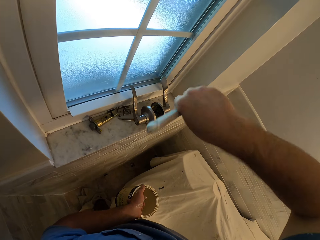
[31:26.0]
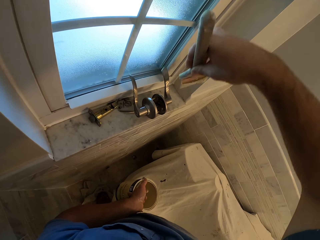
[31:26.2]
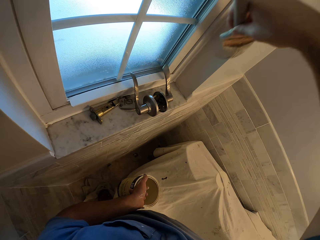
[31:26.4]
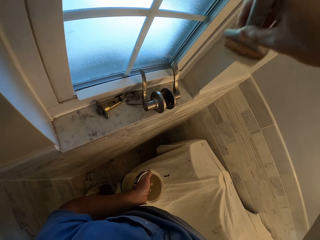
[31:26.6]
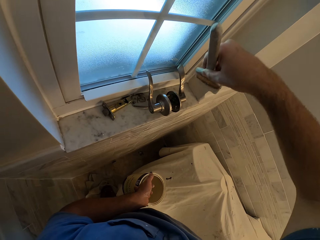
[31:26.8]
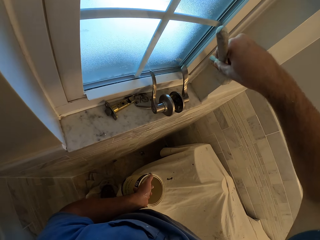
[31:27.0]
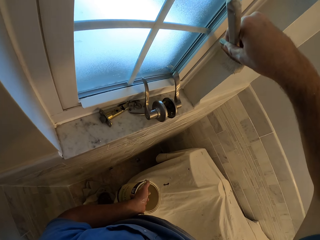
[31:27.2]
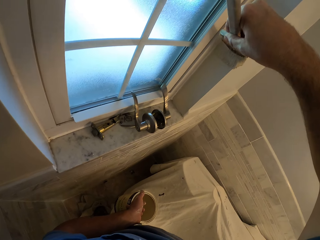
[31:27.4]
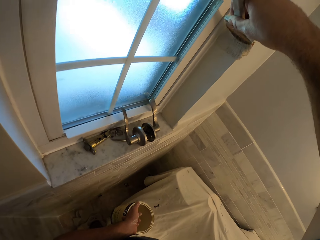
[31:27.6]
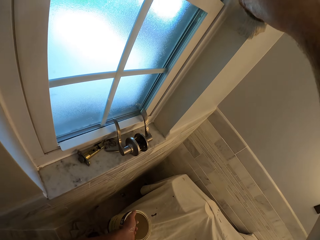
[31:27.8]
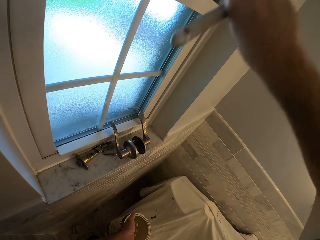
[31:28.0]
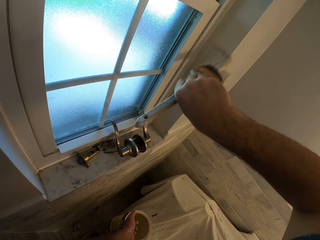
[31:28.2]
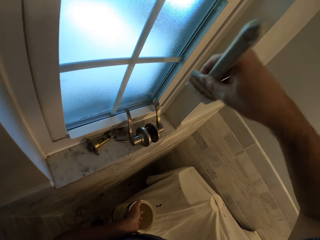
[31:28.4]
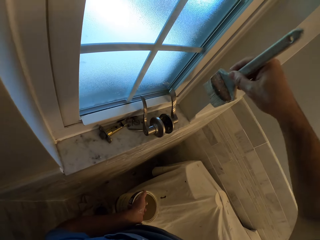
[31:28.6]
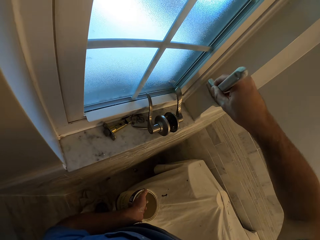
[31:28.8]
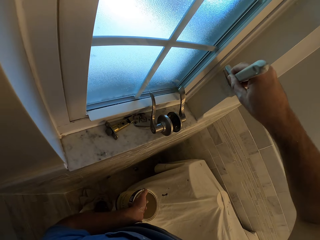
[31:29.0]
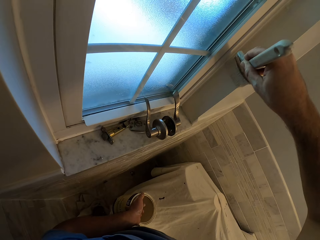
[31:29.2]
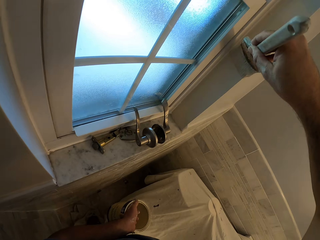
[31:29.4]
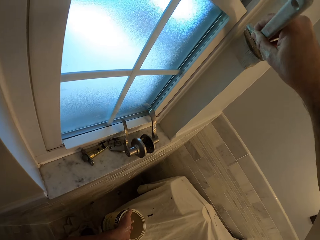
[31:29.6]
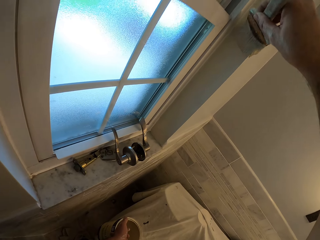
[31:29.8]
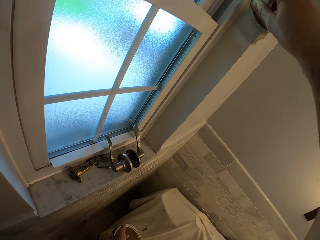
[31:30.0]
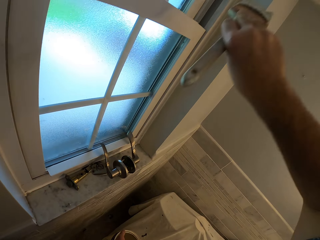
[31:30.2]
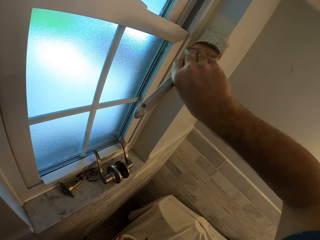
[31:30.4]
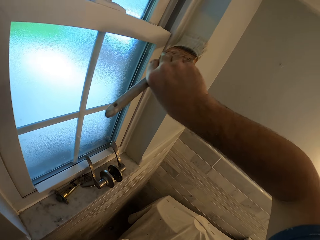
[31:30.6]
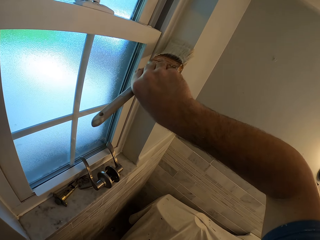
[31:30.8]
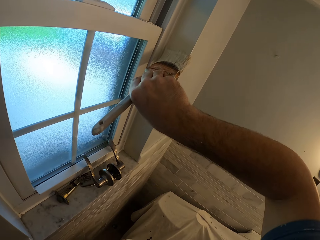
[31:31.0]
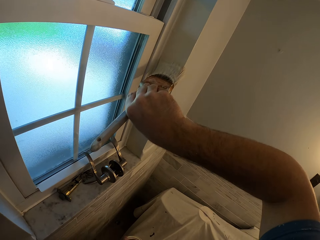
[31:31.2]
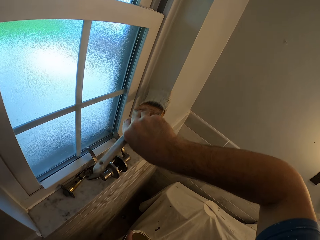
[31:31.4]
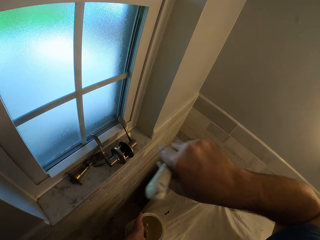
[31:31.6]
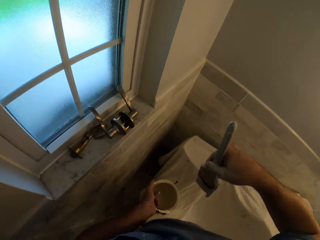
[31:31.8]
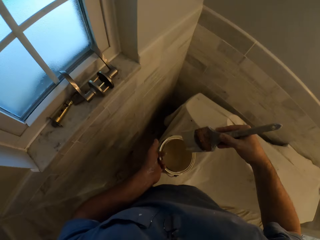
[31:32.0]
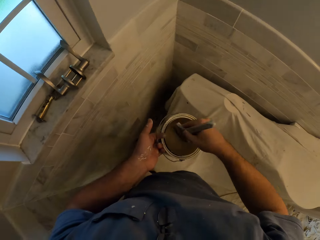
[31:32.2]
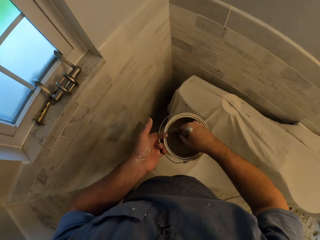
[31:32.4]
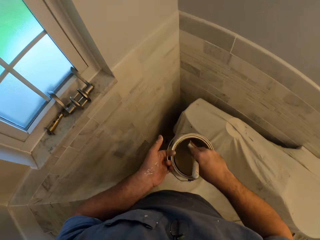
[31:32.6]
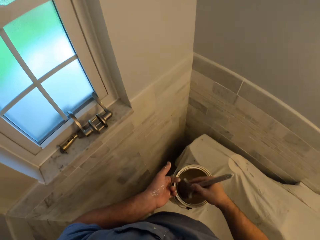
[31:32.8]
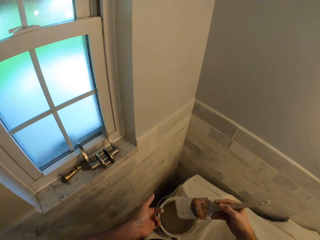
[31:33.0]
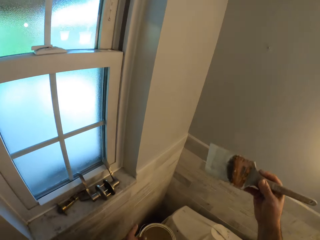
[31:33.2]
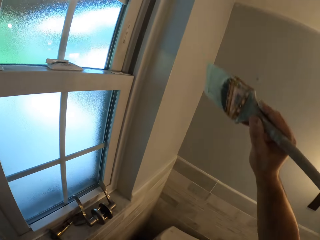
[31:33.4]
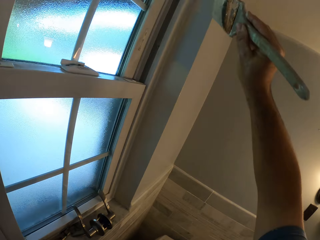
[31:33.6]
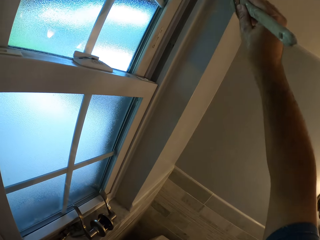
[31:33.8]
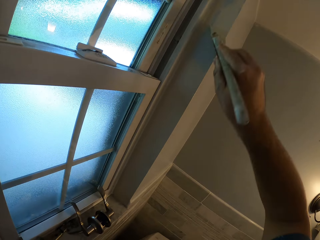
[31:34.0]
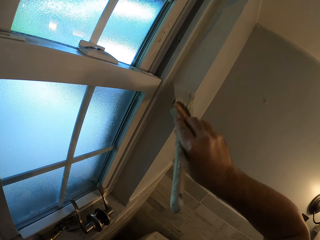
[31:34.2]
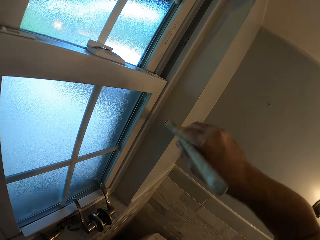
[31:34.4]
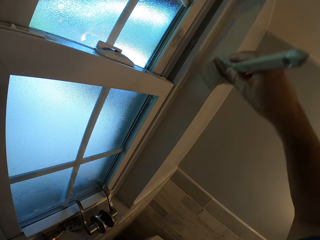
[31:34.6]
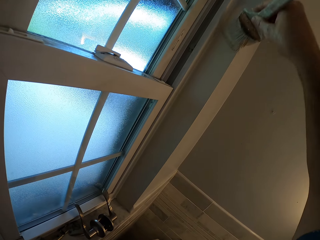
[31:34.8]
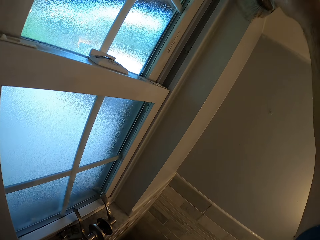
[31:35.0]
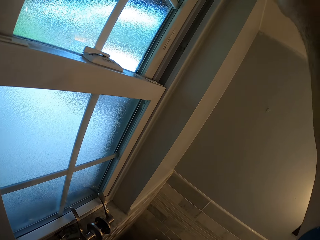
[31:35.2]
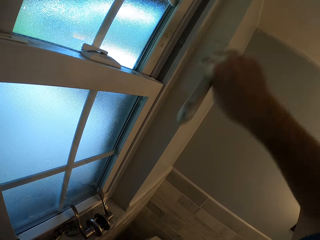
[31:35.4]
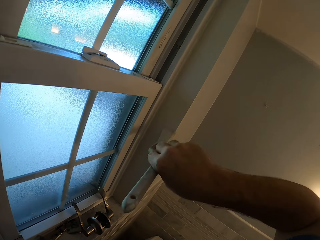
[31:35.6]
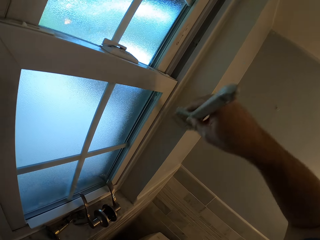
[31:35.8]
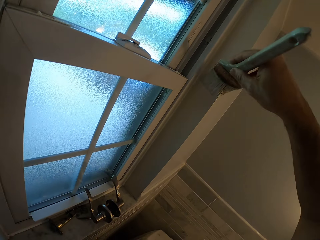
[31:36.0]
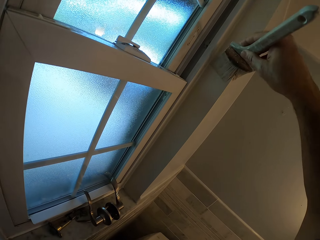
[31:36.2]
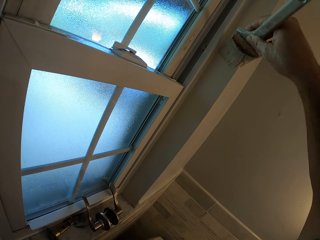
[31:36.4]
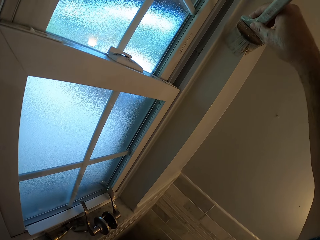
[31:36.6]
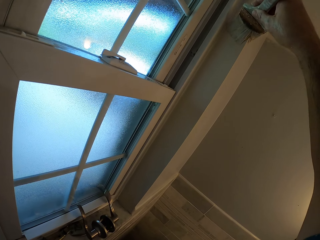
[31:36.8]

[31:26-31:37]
The camera wearer swings his hand. He removes the brush from the wall. He dips the paint brush in the paint can. He touches the paint in the paint can with the brush. He swings his hand. He removes the brush from the paint can. He paints the wall with the paint brush.

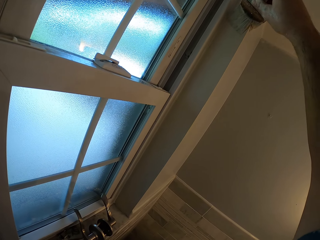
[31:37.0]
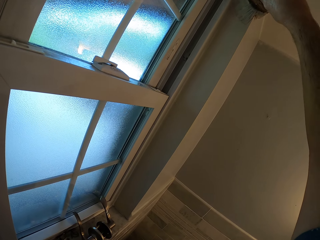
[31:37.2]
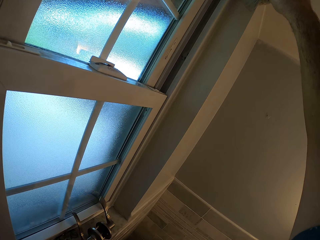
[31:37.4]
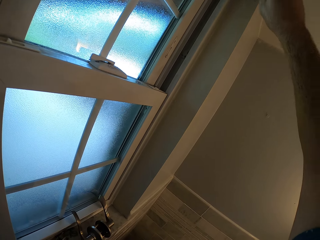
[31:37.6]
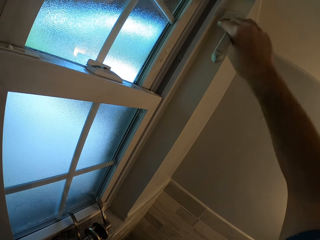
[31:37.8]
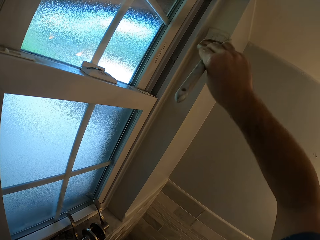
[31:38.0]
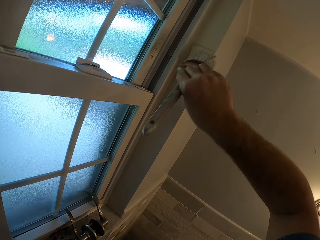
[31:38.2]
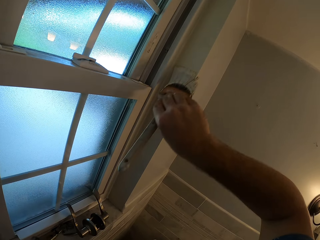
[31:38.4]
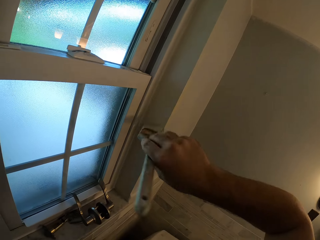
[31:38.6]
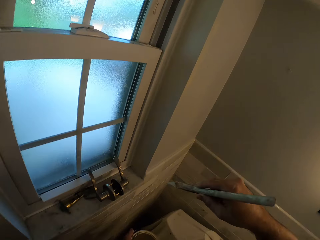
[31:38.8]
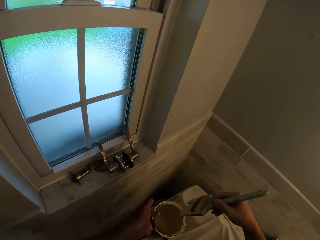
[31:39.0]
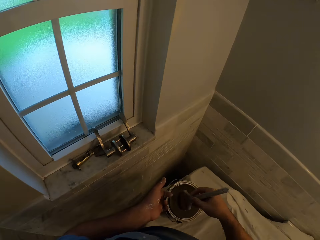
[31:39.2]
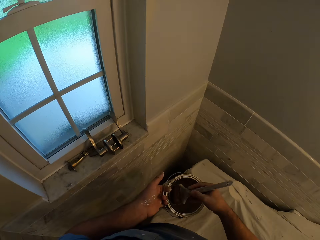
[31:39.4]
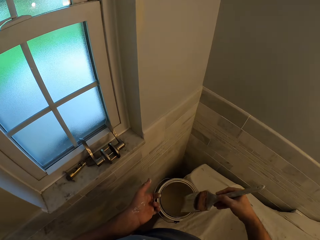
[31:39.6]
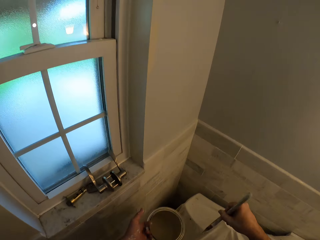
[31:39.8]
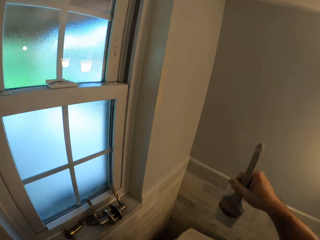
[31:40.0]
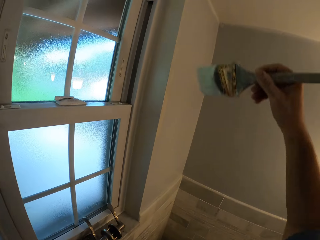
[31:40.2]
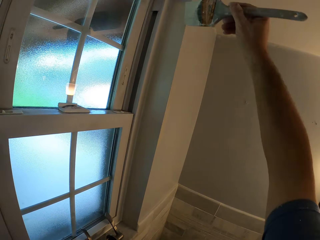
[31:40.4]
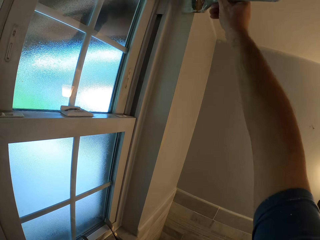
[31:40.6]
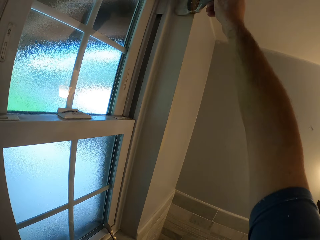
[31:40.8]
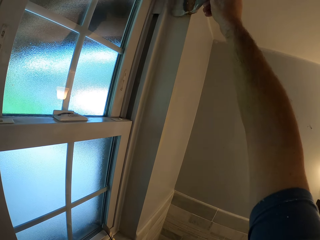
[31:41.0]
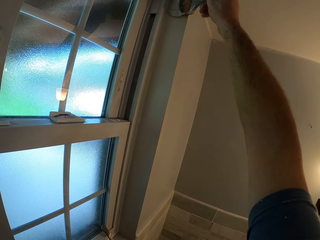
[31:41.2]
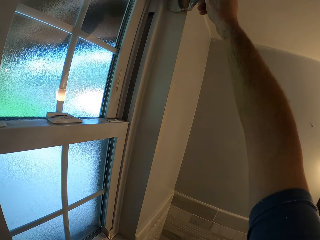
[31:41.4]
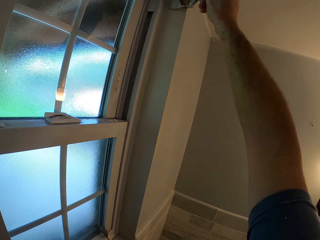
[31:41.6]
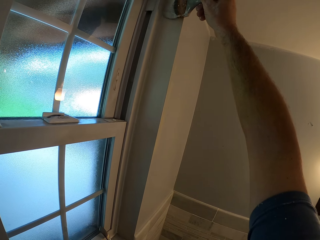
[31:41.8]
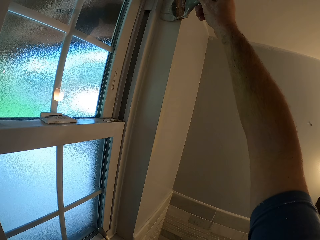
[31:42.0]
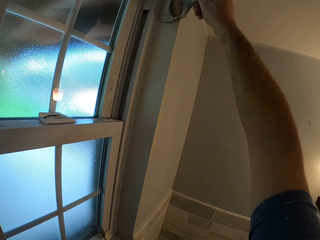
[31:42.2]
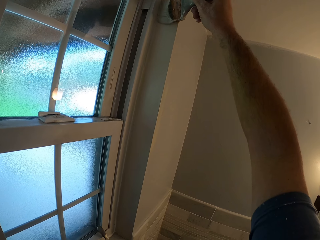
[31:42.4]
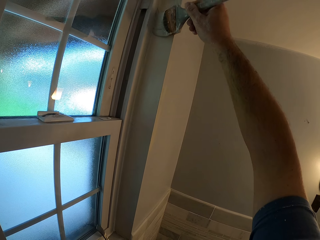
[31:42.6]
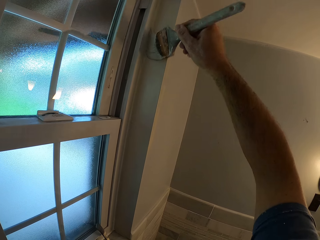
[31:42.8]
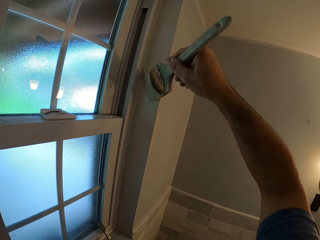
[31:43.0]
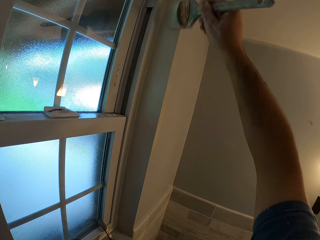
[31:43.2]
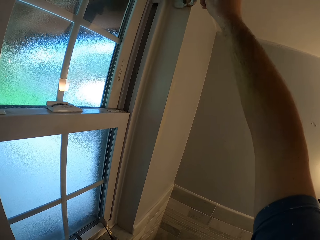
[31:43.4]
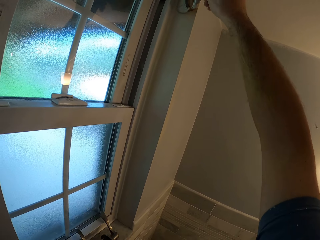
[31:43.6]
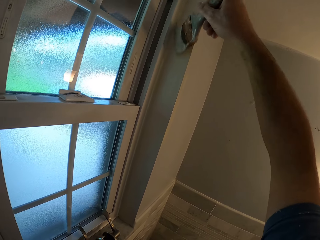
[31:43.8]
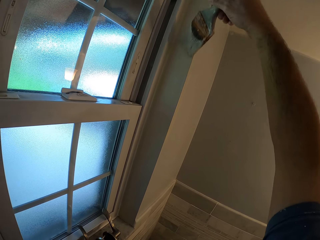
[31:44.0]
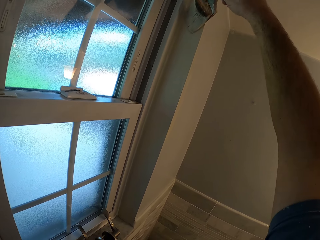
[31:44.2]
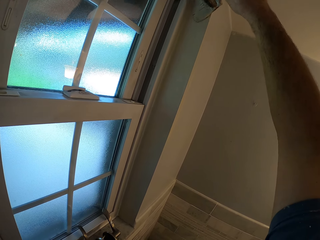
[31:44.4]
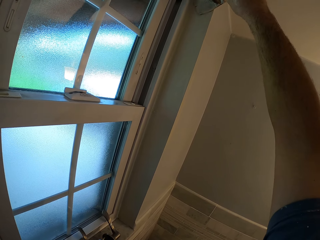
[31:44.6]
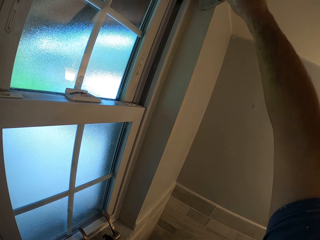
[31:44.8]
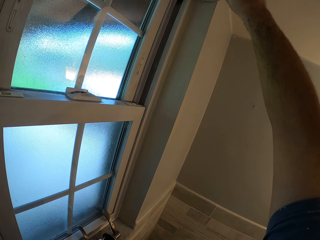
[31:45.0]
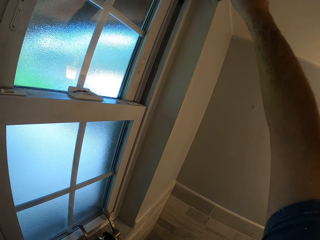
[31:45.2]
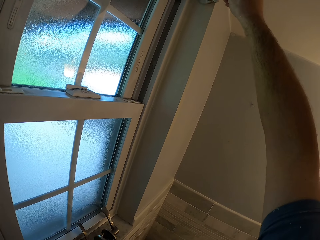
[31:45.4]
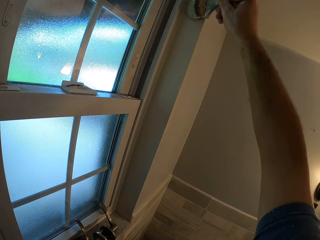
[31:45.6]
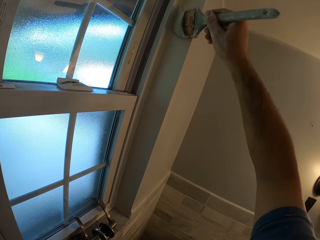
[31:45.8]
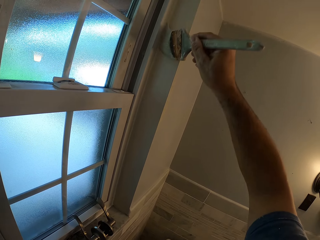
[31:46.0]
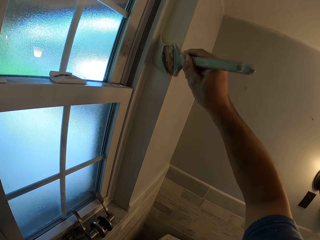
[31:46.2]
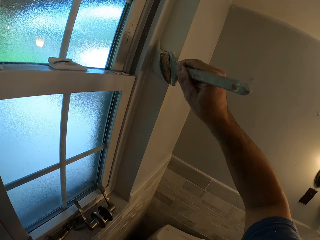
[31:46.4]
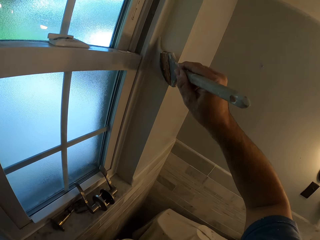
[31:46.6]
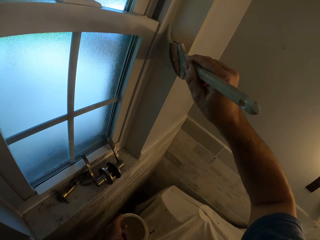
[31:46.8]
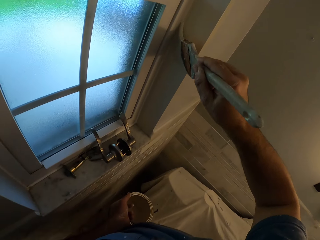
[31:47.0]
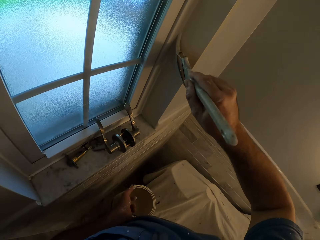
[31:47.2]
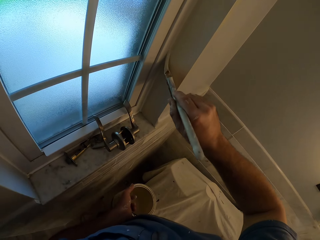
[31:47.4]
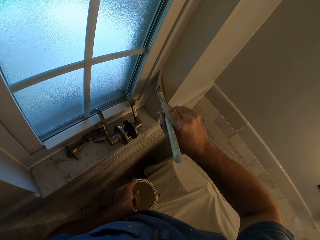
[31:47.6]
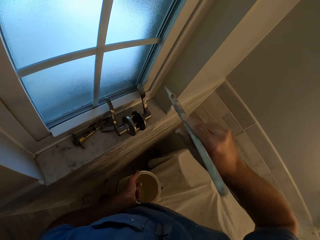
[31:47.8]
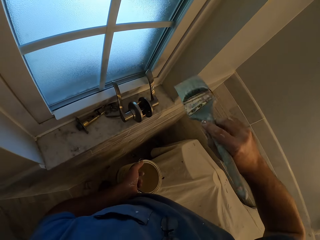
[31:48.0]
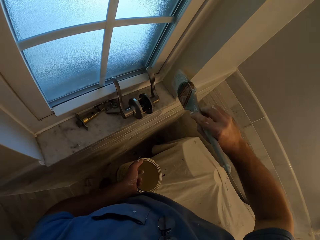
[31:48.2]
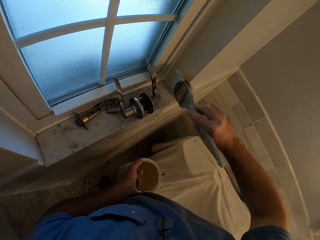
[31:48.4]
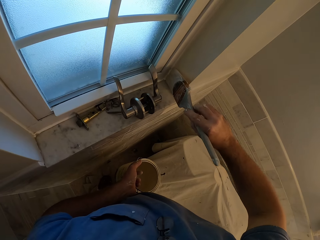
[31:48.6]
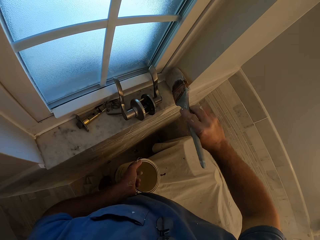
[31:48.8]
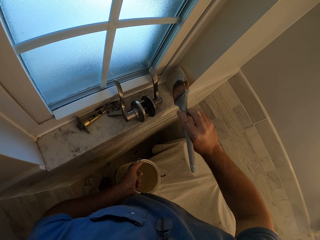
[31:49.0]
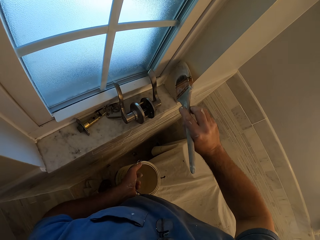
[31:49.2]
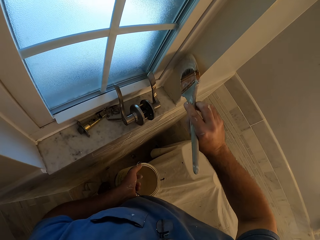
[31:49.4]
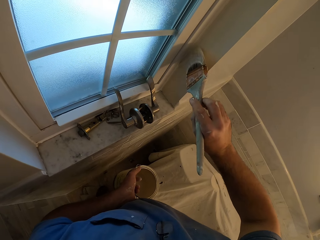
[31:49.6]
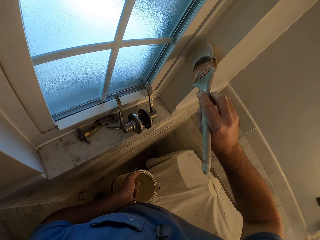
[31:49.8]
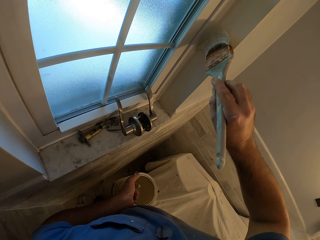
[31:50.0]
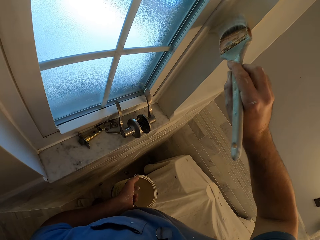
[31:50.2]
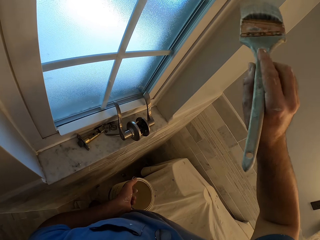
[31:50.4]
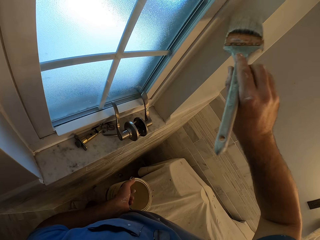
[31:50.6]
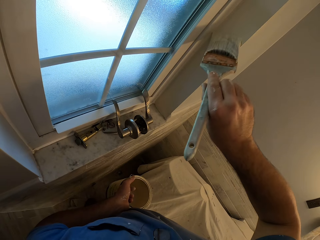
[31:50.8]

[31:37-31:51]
The camera wearer swings a hand. They remove the brush from the wall. They touch the paint in the paint can with the brush. They remove the brush from the paint can. They wipe the paint brush on the paint can. They swing a hand. They paint the wall with the brush.
